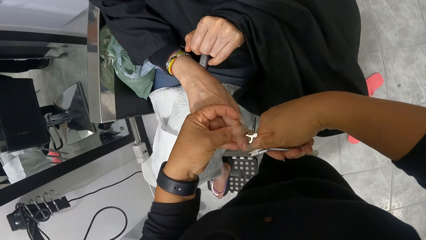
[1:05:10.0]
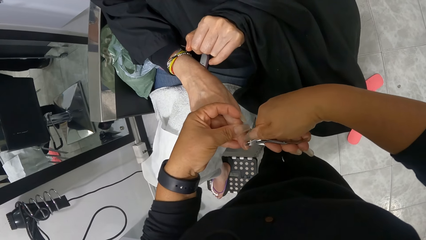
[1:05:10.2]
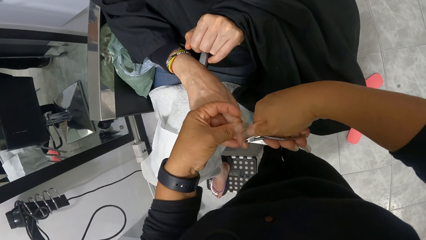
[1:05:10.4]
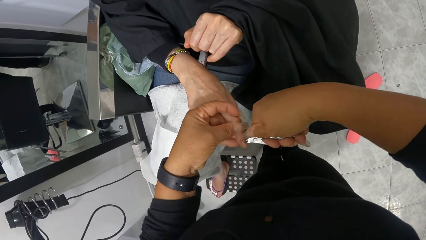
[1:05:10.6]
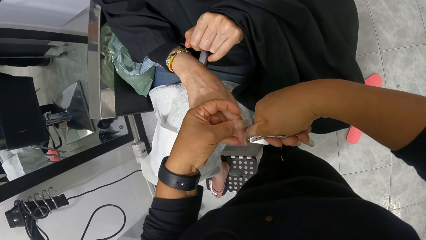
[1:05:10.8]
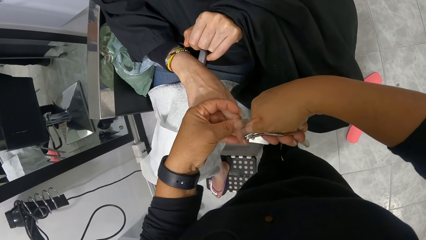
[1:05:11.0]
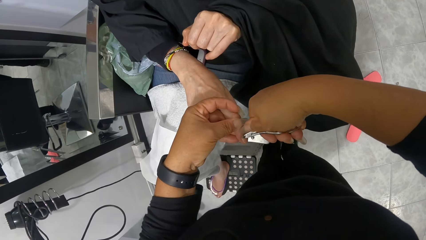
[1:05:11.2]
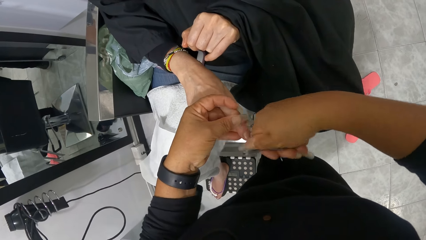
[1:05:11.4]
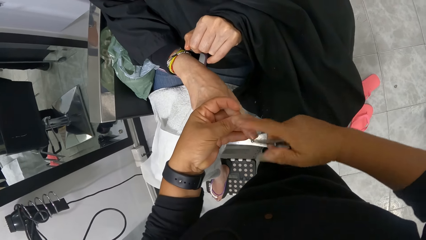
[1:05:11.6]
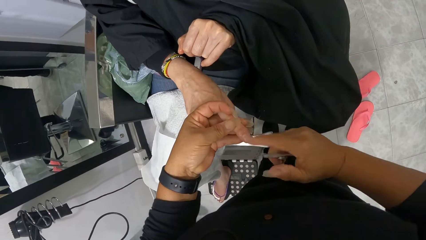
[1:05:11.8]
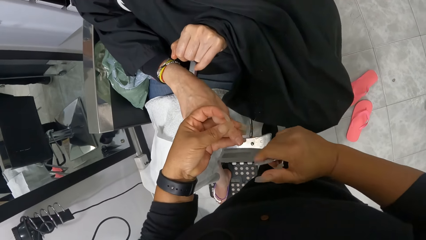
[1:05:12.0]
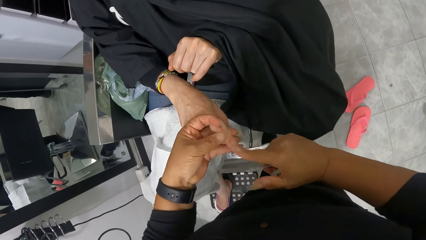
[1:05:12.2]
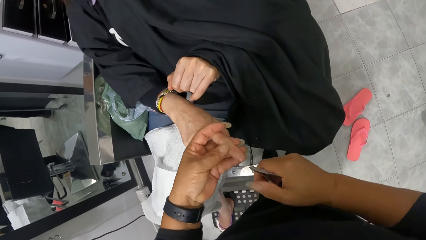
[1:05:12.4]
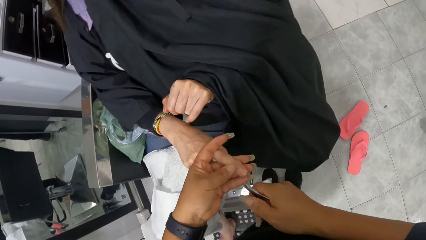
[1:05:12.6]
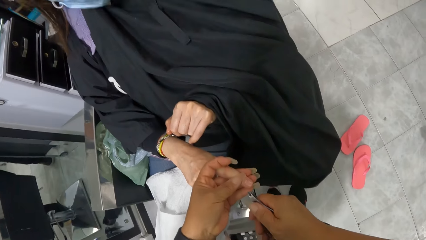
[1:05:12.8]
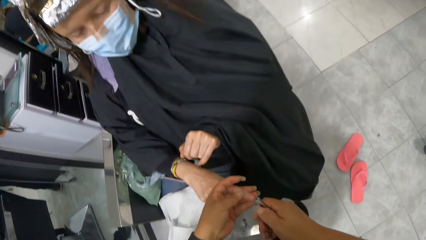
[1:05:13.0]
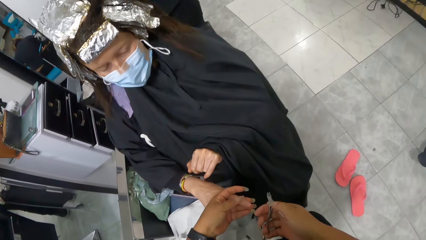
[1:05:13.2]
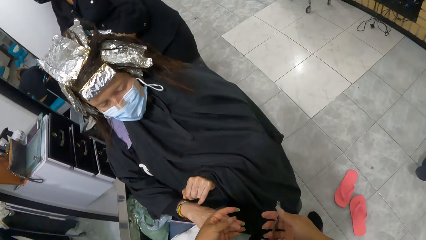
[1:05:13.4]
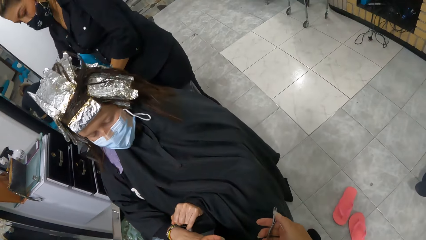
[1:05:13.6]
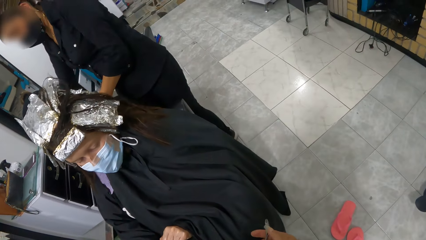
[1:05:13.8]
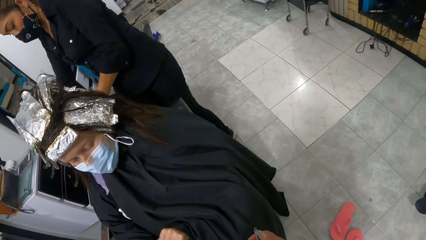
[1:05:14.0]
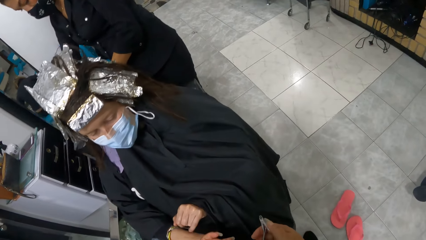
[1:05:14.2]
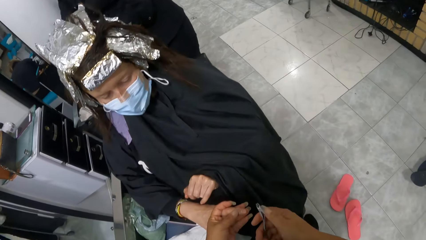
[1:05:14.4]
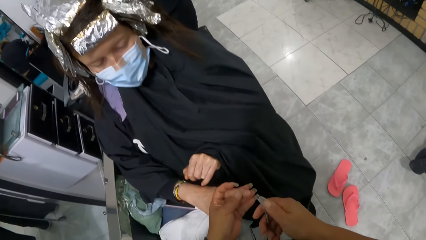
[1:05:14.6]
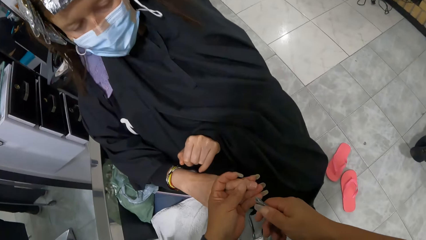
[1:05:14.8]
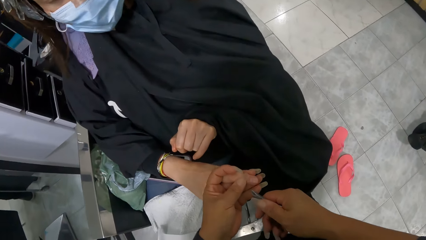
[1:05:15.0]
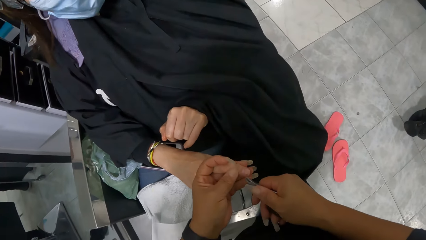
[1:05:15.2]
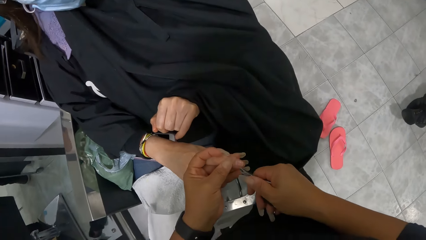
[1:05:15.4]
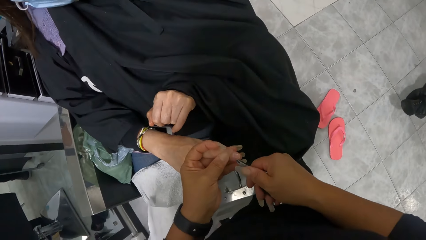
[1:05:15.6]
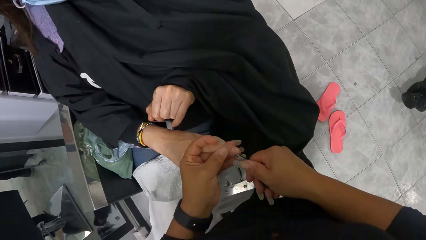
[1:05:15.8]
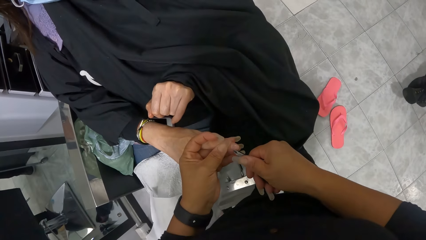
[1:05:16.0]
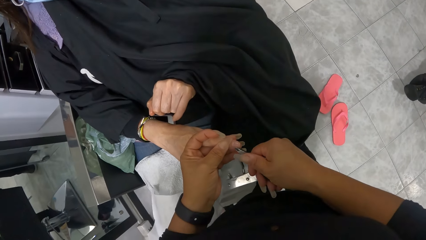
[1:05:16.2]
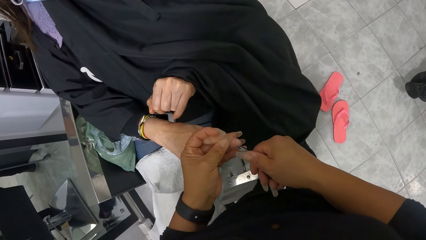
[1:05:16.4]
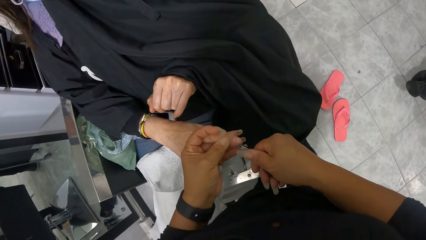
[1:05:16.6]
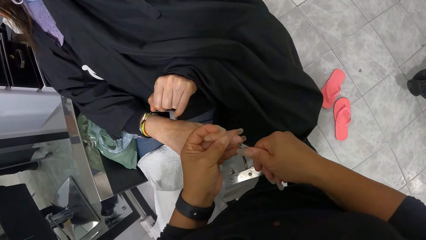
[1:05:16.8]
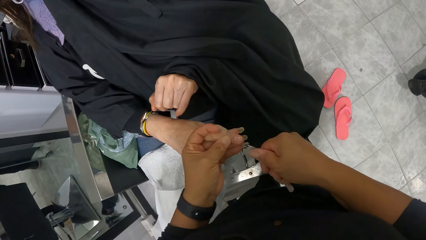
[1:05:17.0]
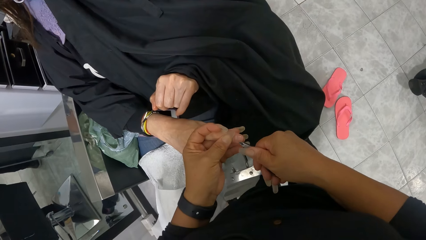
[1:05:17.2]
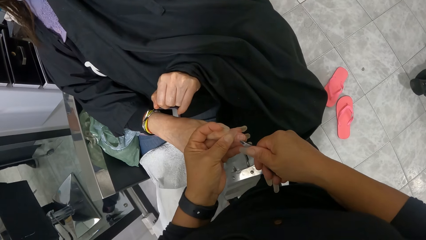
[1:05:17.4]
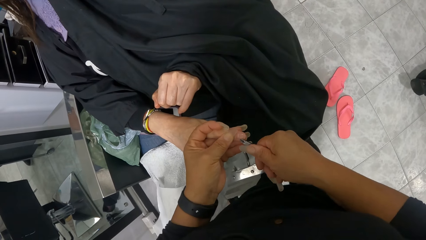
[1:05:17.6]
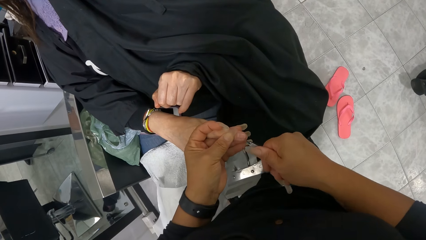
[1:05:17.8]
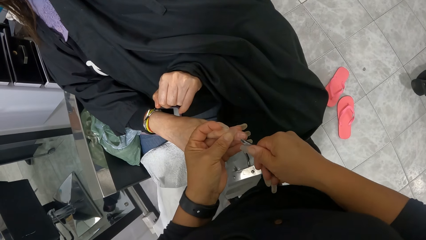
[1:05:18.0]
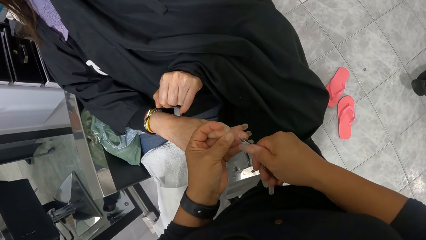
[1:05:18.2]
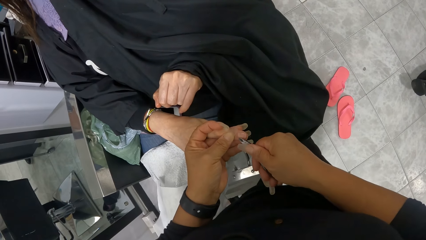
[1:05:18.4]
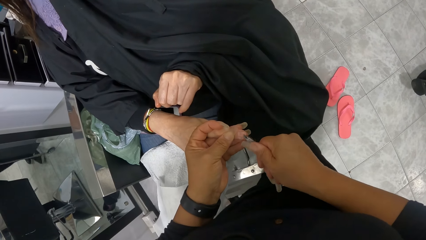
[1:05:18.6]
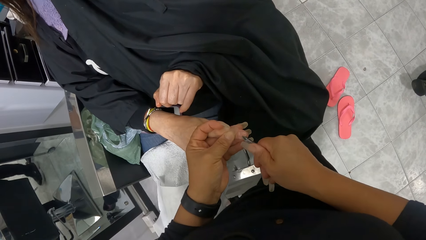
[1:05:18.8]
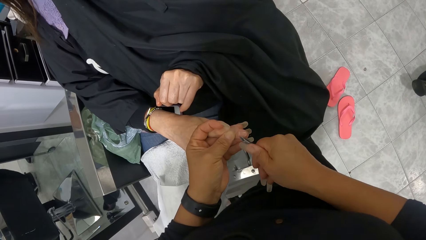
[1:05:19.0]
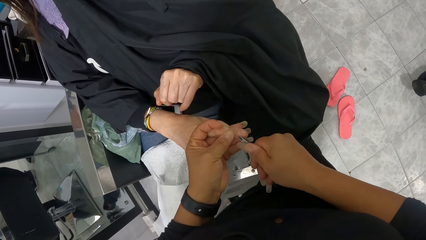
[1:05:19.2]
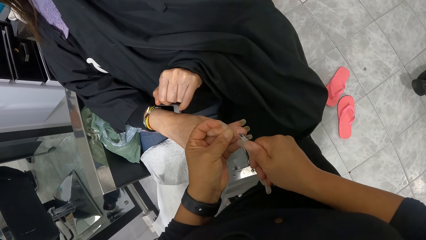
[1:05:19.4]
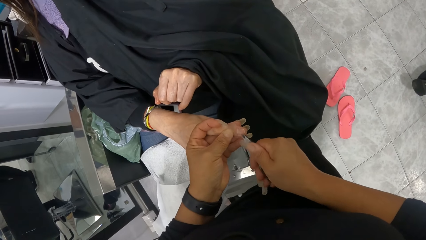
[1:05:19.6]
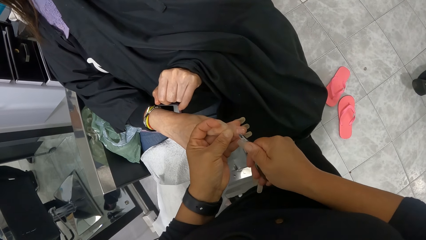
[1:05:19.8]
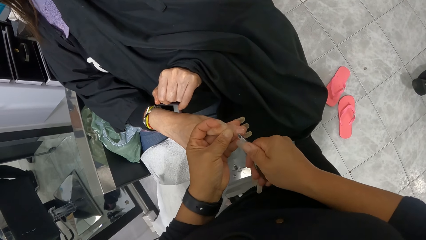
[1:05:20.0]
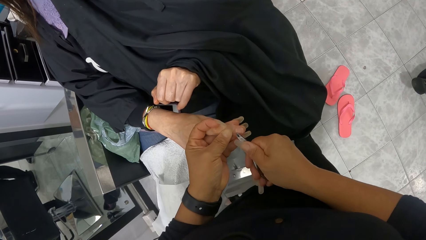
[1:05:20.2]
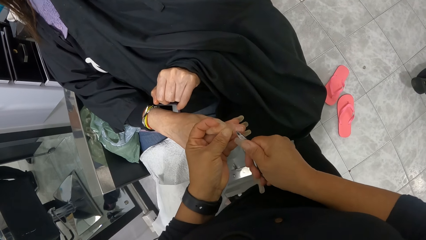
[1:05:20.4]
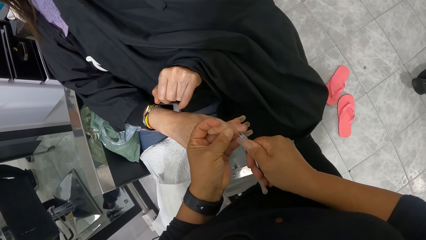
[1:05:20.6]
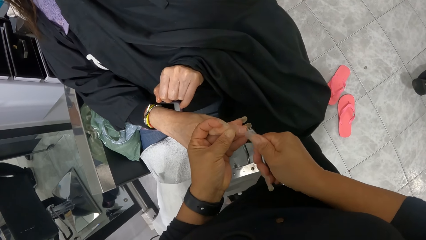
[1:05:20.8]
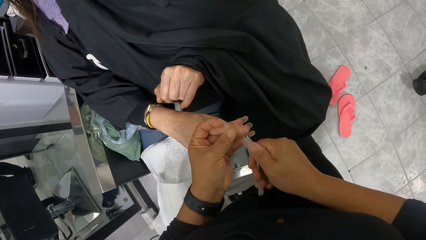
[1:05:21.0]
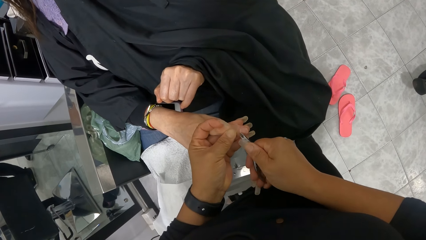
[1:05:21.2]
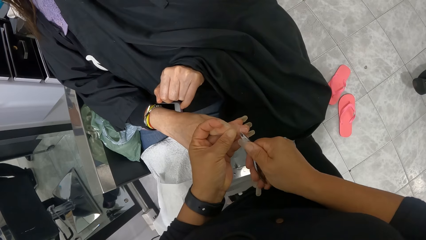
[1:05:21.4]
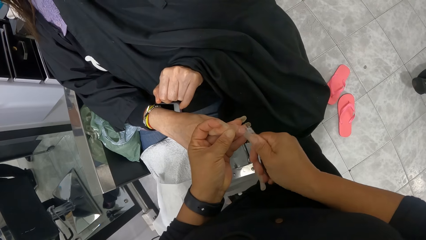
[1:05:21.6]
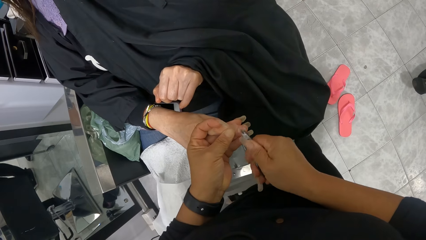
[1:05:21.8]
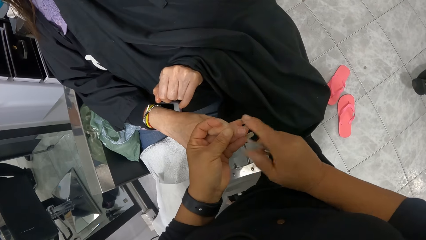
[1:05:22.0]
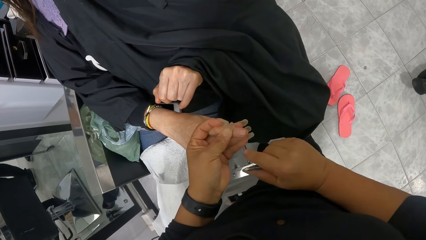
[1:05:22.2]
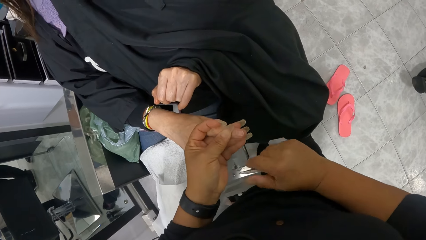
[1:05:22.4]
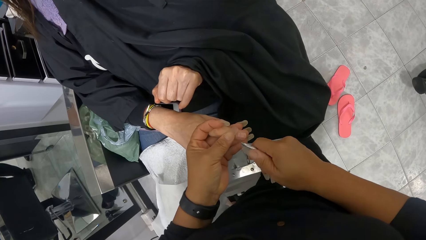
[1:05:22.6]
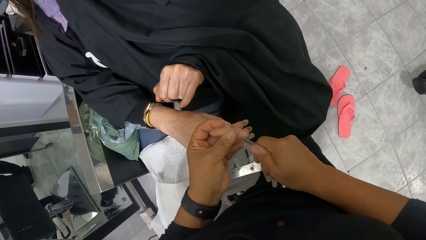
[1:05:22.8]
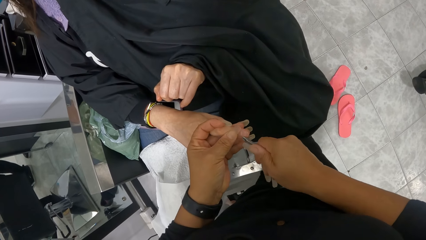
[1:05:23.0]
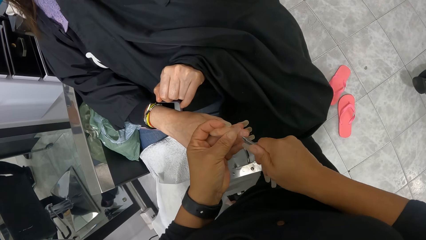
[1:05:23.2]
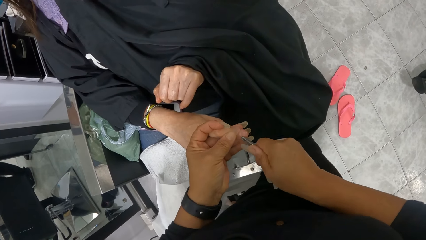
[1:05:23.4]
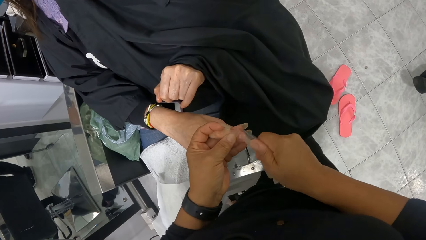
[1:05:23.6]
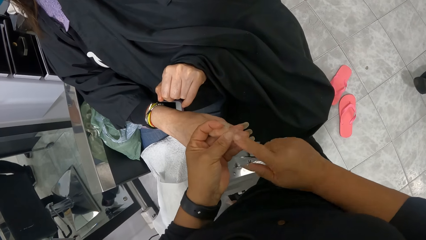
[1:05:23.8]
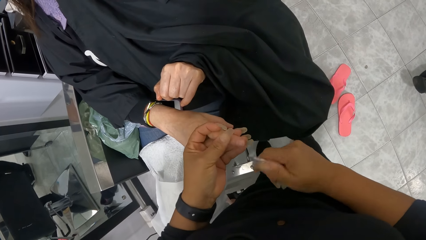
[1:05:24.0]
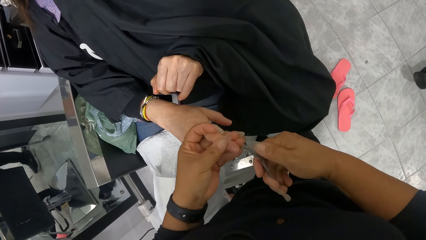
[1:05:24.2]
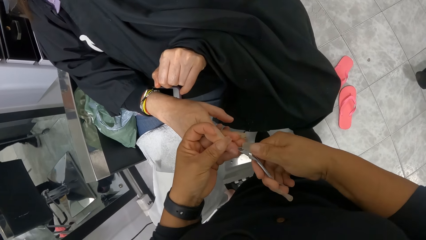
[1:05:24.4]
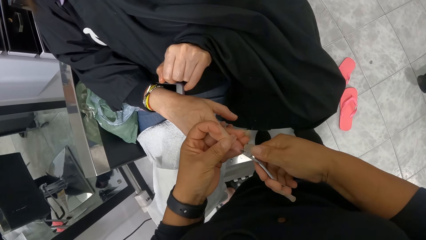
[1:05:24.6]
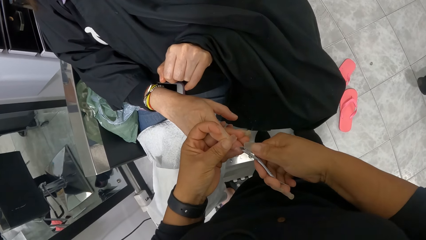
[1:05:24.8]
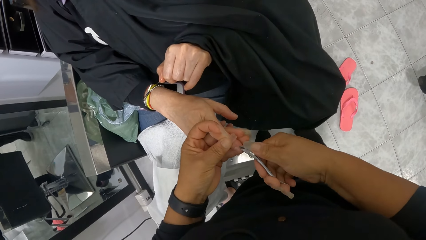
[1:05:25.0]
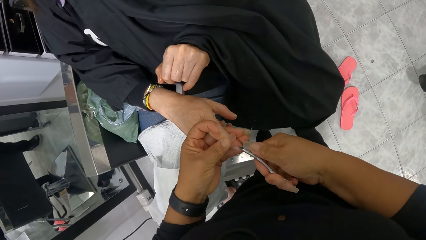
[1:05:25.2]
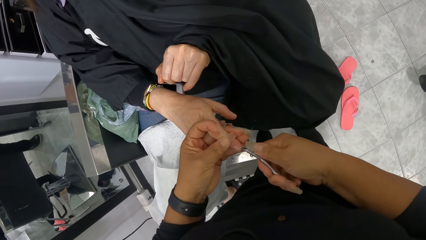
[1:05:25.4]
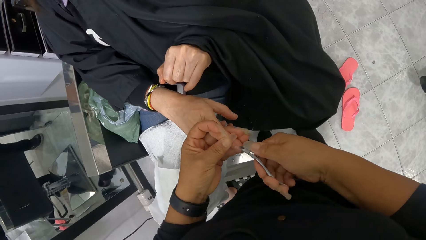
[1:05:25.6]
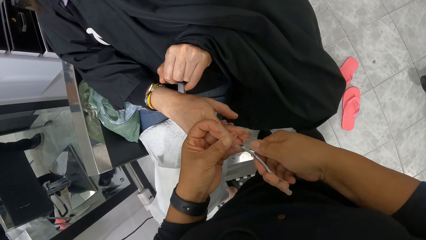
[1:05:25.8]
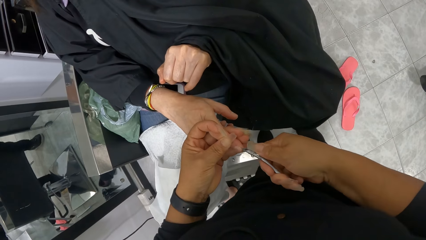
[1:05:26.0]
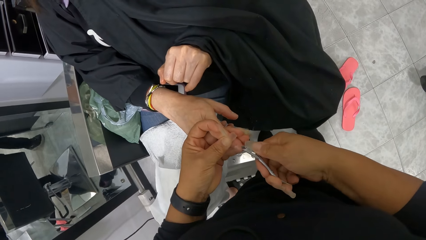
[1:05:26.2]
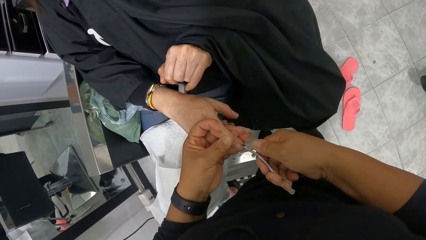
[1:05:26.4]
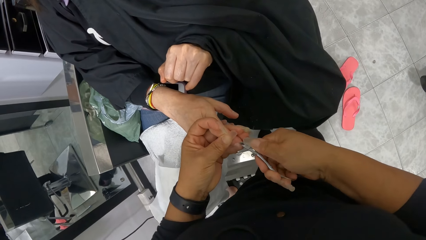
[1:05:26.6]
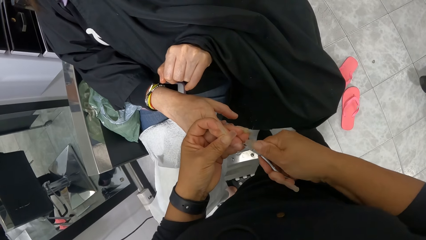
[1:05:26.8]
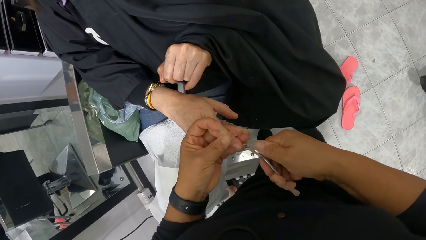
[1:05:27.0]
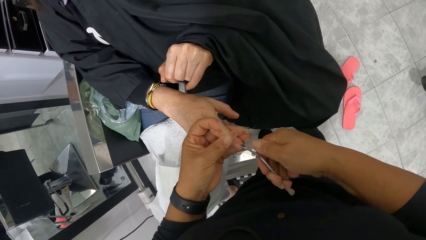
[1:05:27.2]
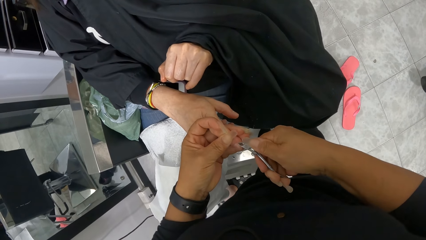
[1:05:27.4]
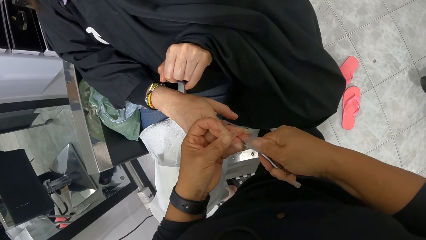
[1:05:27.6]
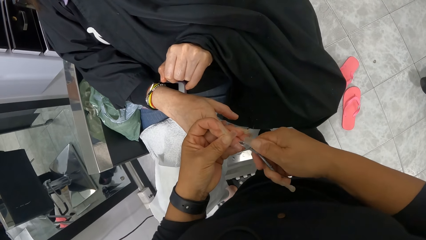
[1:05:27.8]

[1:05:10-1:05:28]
The camera wearer wipes the right middle finger nail of the woman in her left hand with her right hand. She cuts the right index finger nail of the woman in her left hand with the nail cutter in her right hand. She wipes the right index finger nail of the woman in her left hand with her right hand. She cuts the right index finger nail of the woman in her left hand with the nail cutter in her right hand. She wipes the right index finger nail of the woman in her left hand with her right hand. She cuts the right index finger nail of the woman in her left hand with the nail cutter in her right hand.
